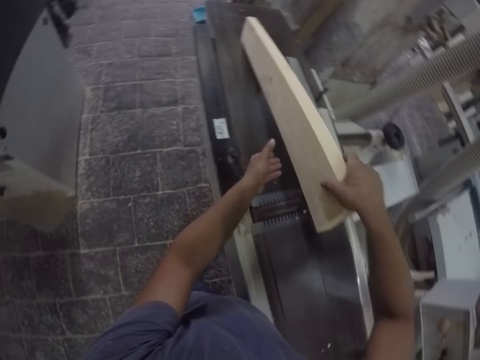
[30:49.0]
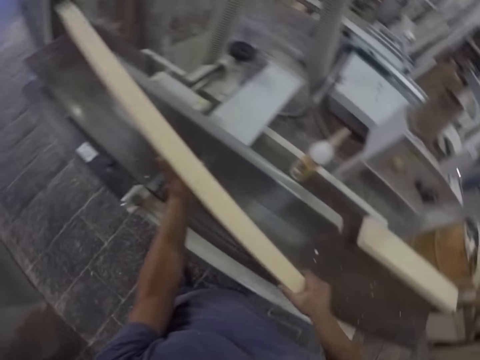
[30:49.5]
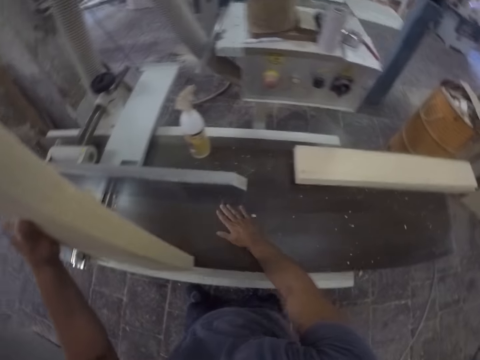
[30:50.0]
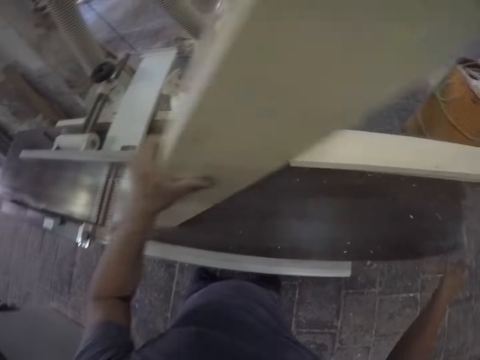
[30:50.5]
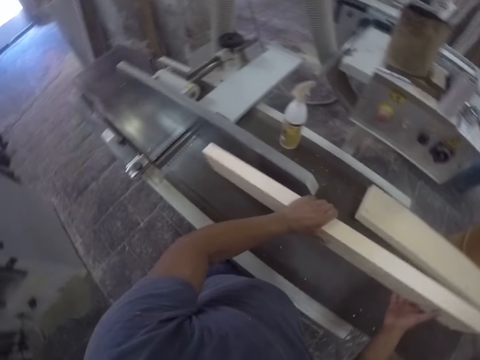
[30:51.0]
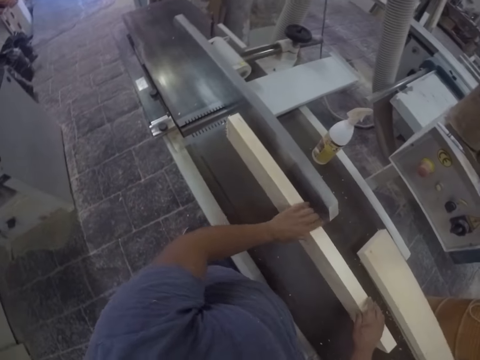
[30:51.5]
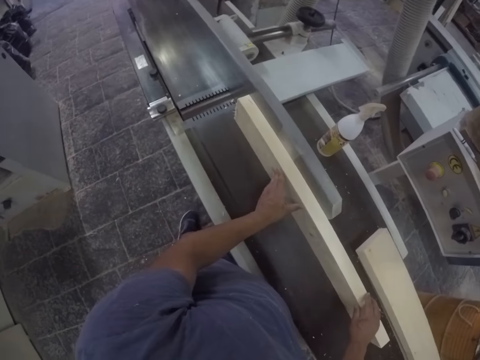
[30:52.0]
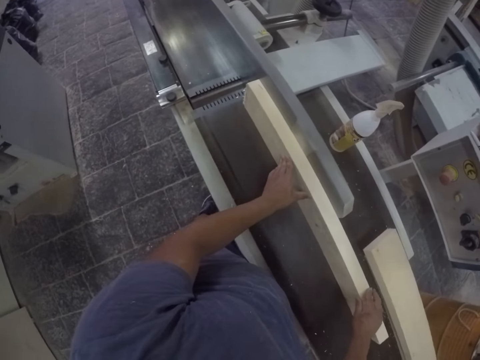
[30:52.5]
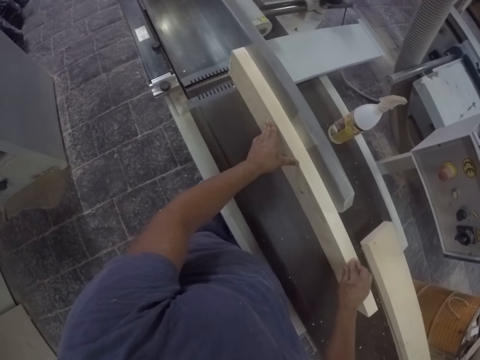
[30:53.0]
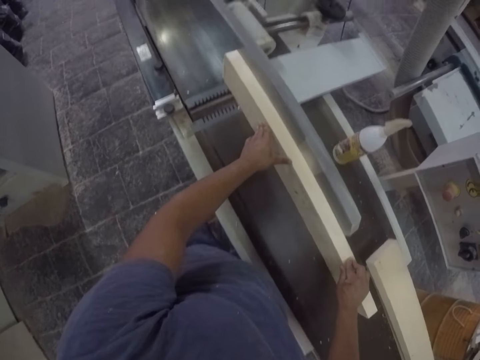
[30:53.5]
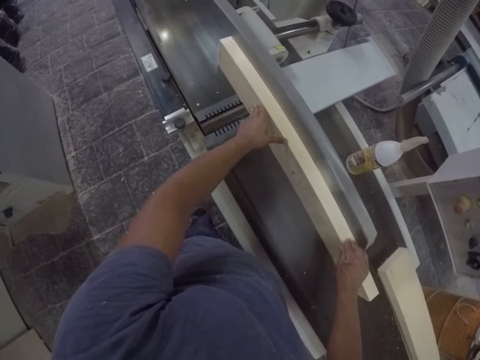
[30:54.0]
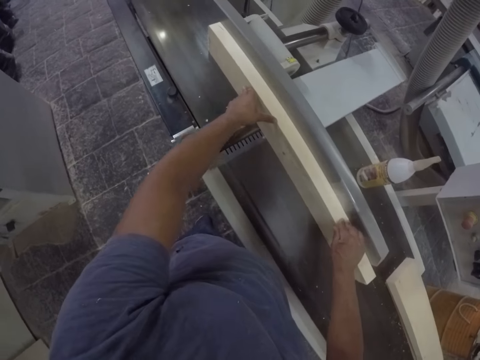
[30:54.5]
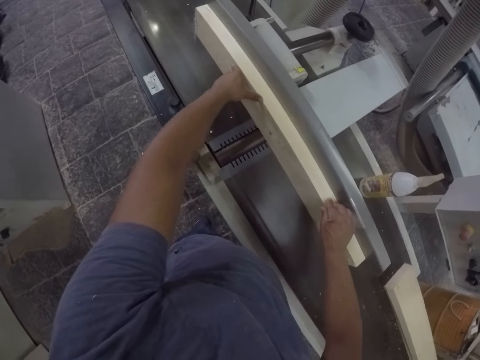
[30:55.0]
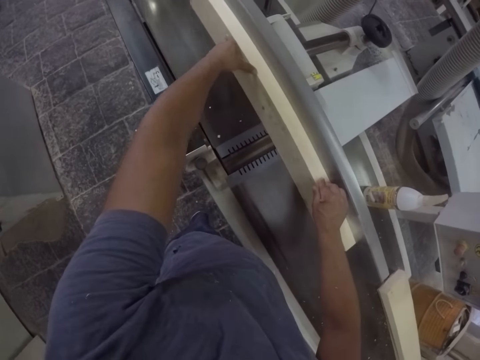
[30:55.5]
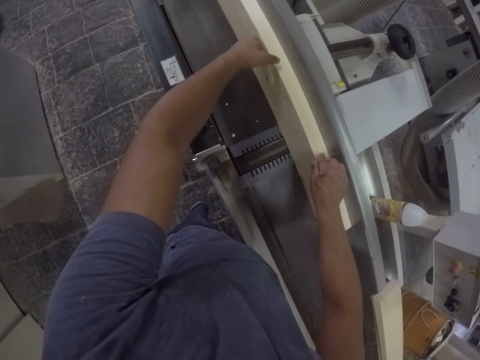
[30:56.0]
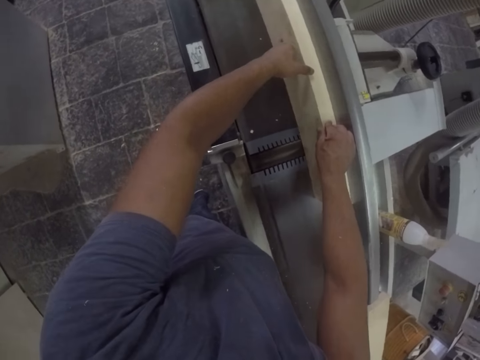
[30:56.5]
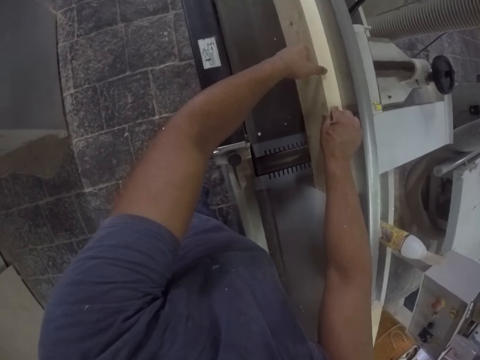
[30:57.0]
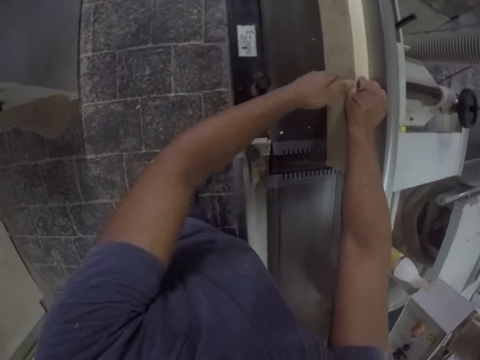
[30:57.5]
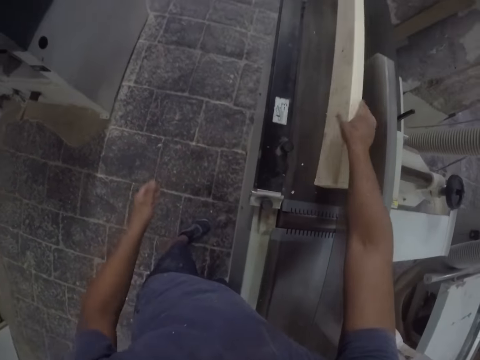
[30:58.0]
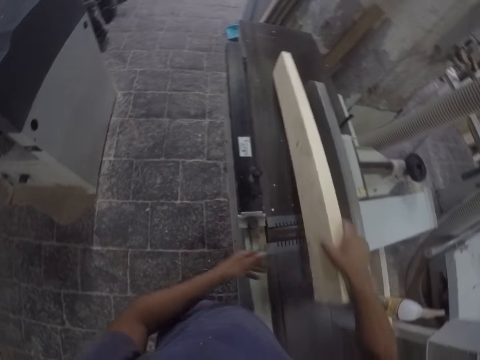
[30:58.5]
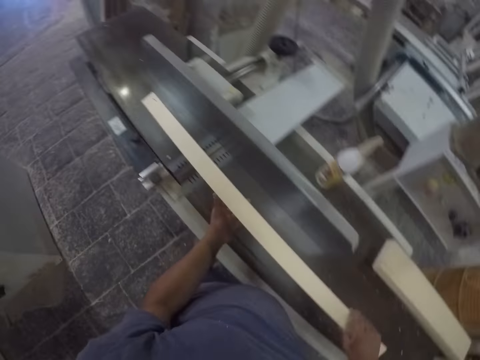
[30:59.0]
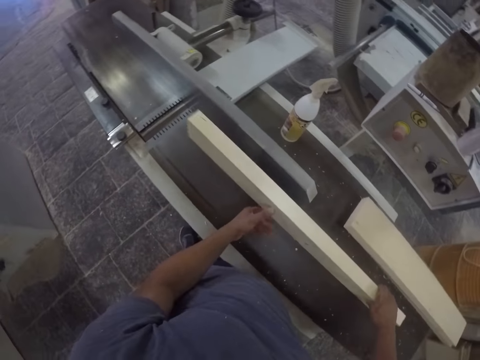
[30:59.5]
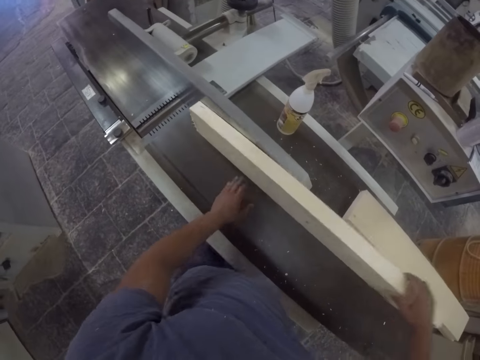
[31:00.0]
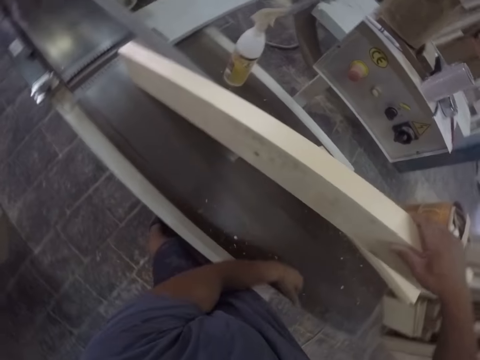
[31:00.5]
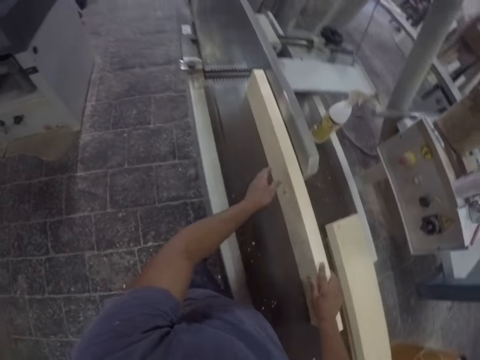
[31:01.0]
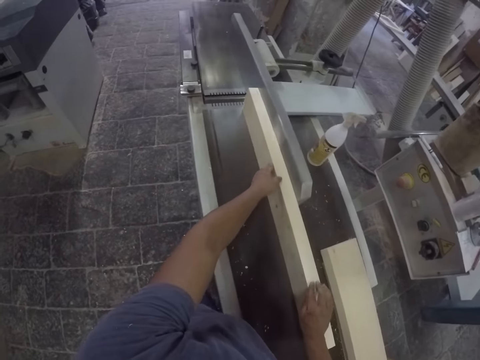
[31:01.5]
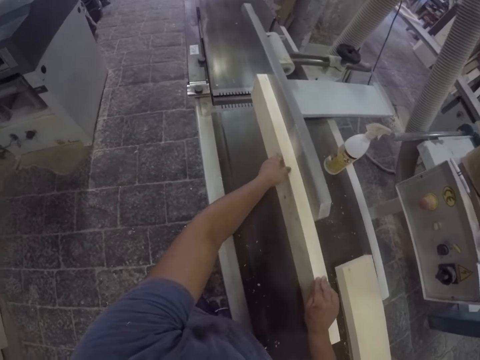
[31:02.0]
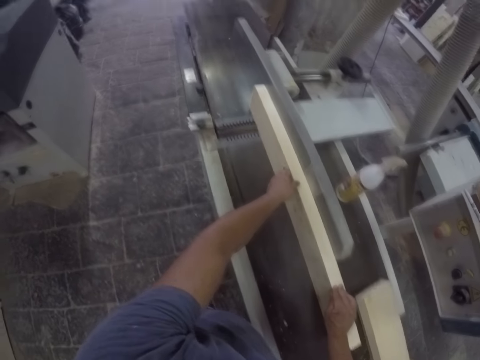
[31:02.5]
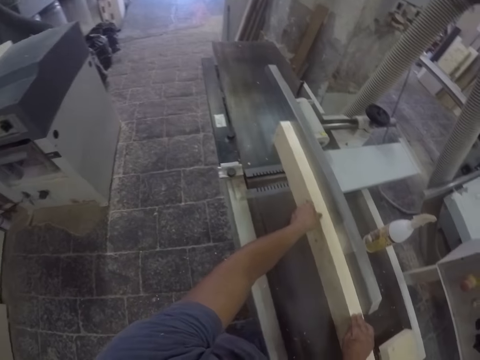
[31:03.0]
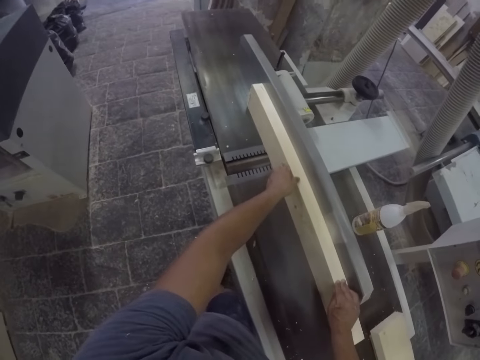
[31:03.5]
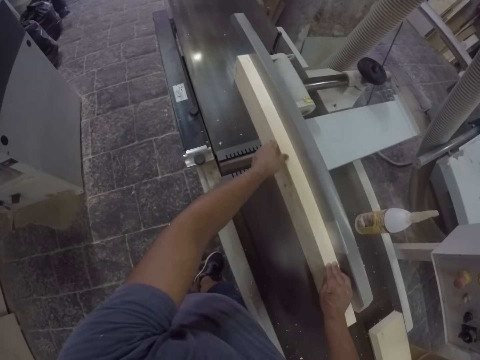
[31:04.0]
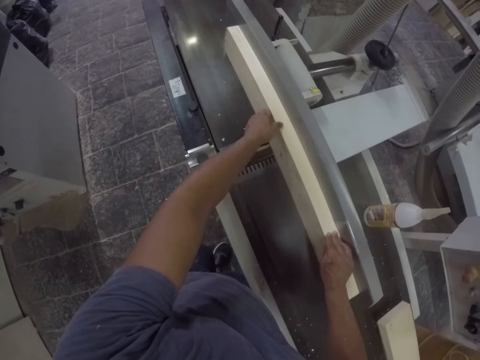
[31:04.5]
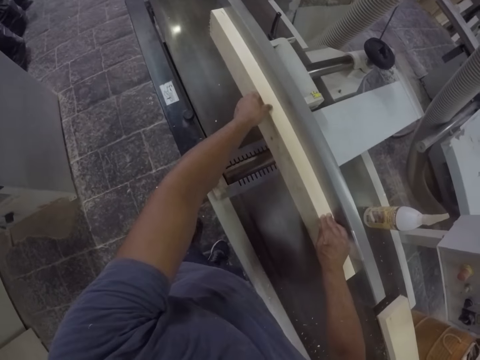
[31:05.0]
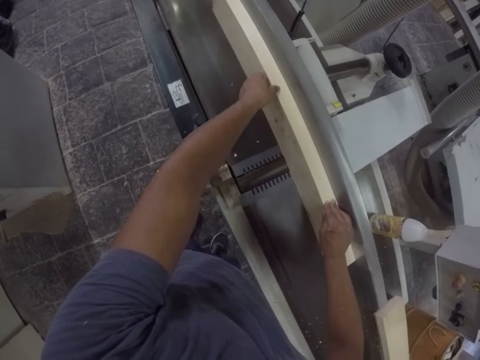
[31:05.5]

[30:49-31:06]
The camera wearer wipes the machine and lifts the wood up. They turn the wood. They put the wood on the machine and hold the wood up. They hold the wood, smoothen the wood and push the wood forward. They lift the wood up, put the wood on the machine and hold the wood. They wipe the machine and lift the wood up. They hold the wood with their hands, push the wood forward and put the wood down. They smoothen the wood.

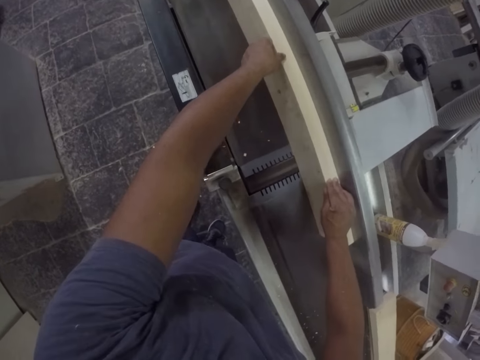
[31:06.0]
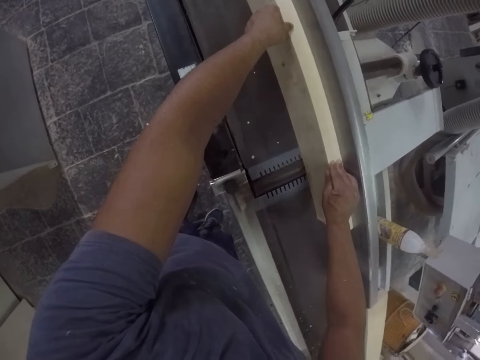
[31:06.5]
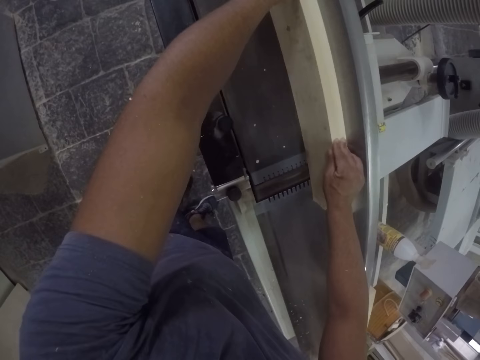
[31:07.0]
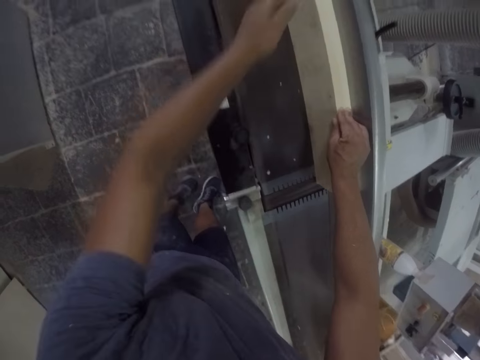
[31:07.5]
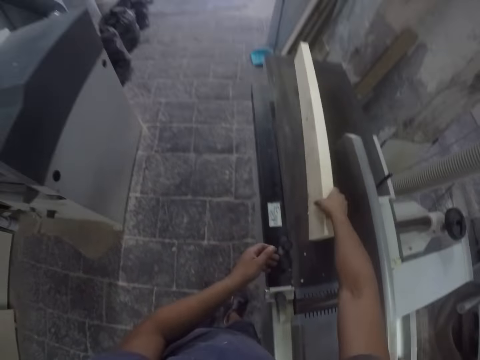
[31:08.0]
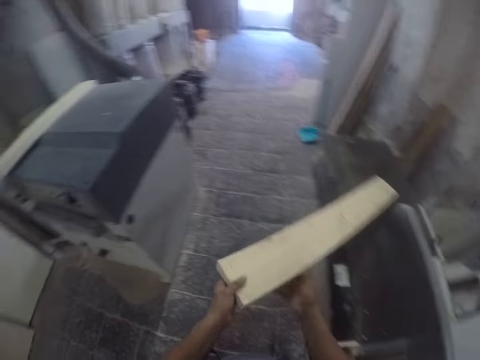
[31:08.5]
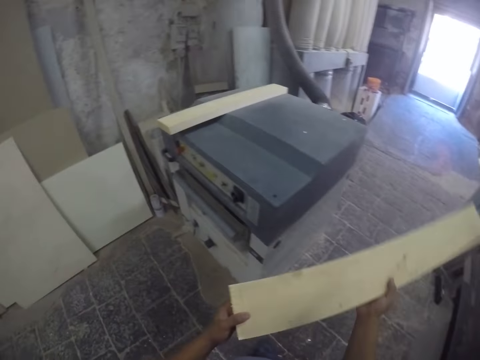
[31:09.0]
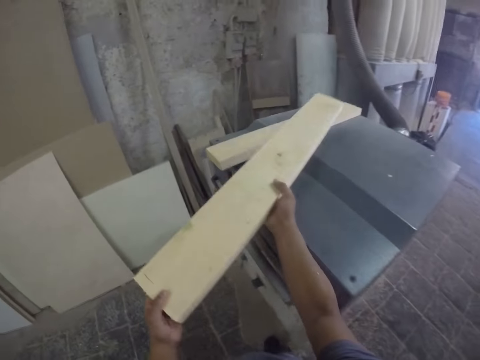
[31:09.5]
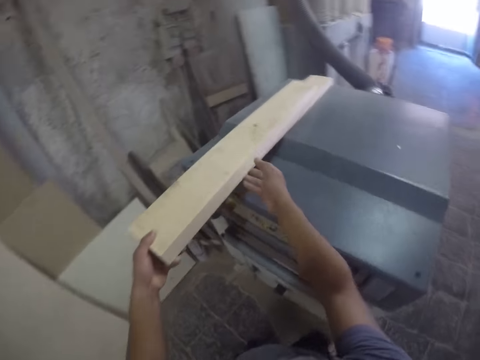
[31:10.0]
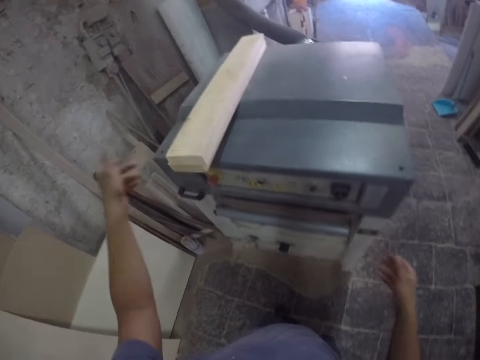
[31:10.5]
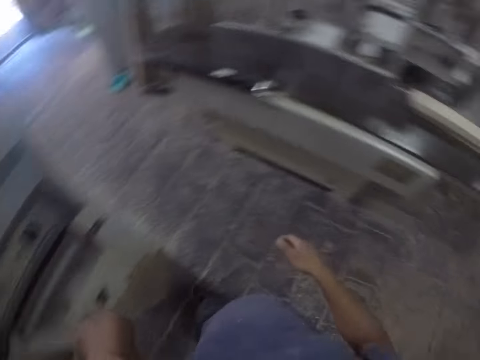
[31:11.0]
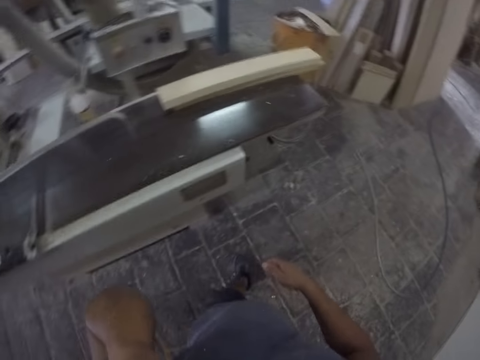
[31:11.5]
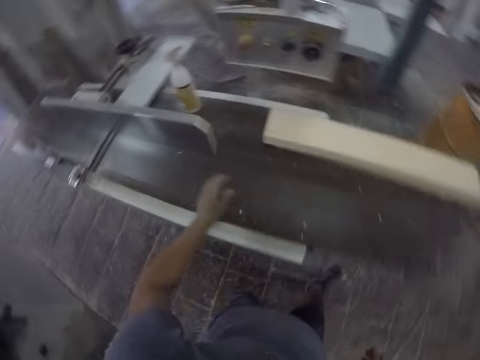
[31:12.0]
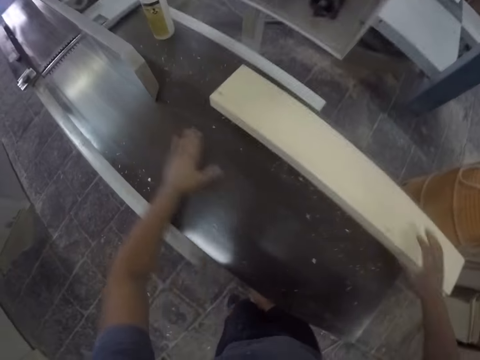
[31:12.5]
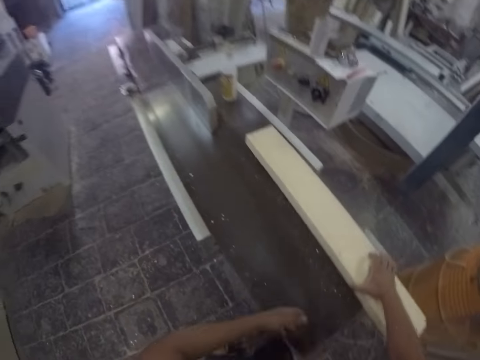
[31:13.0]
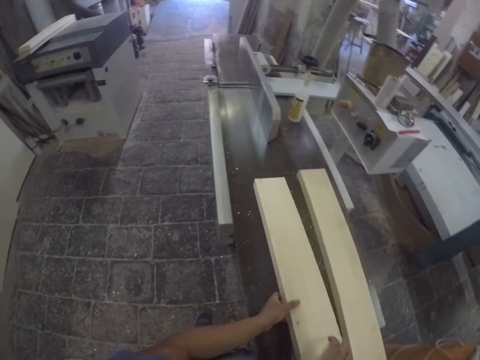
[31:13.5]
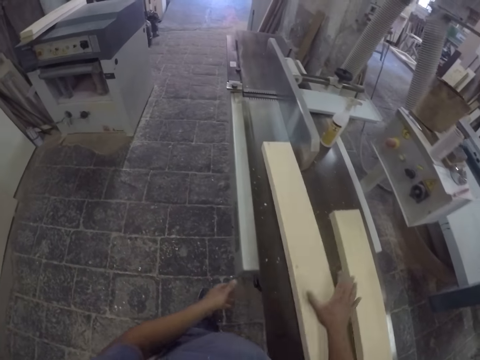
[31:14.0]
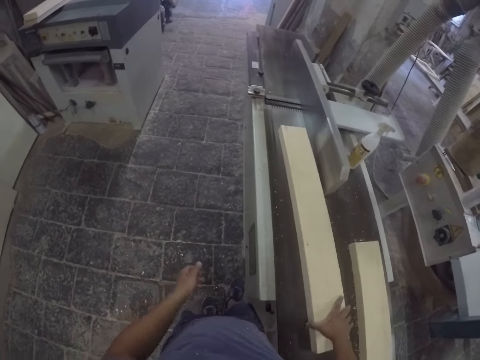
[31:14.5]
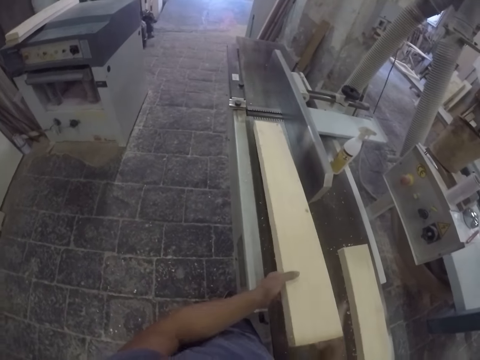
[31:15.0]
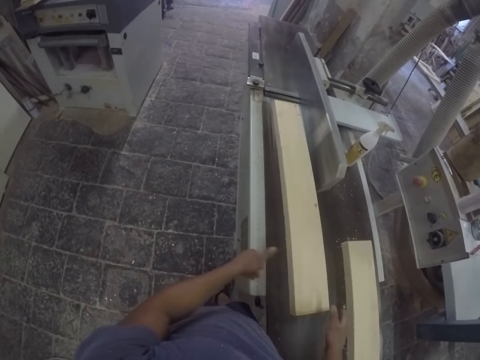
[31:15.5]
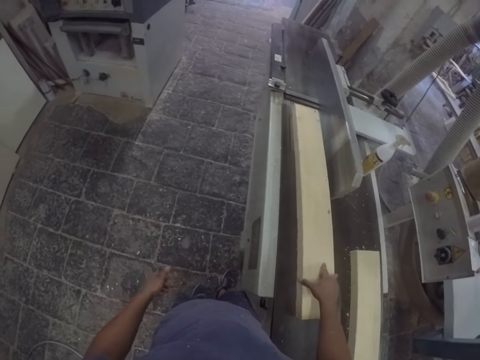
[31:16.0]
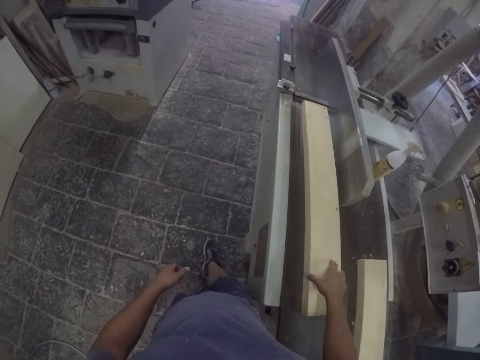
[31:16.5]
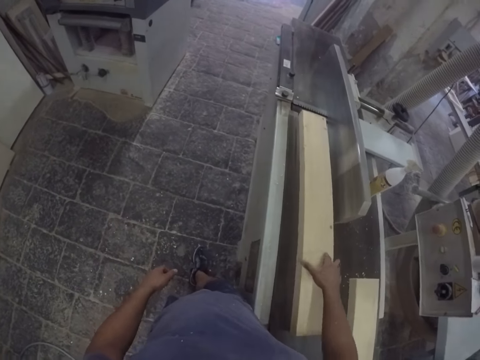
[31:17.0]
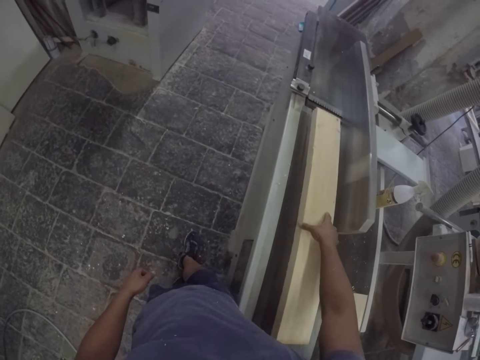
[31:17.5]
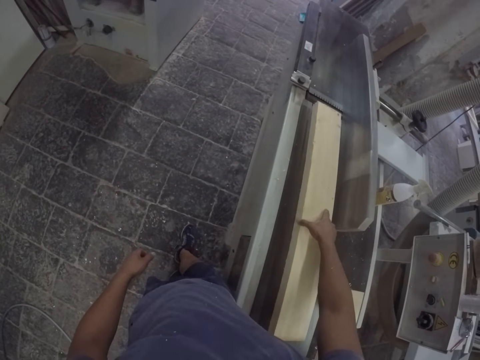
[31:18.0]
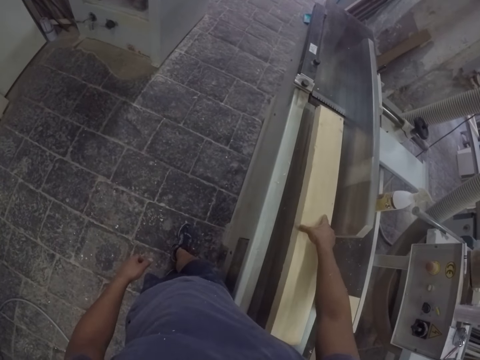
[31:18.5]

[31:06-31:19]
The camera wearer lifts the wood up. They hold the wood. They put the wood on top of the wood. They lift their hands up. They walk toward the machine, turn around, and wipe the machine. They pick up the wood and put the wood on the machine. They push the wood forward. They turn the wood and put the wood on the machine. They smoothen the wood.
